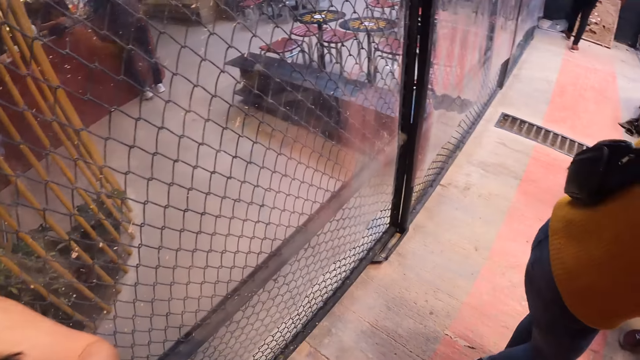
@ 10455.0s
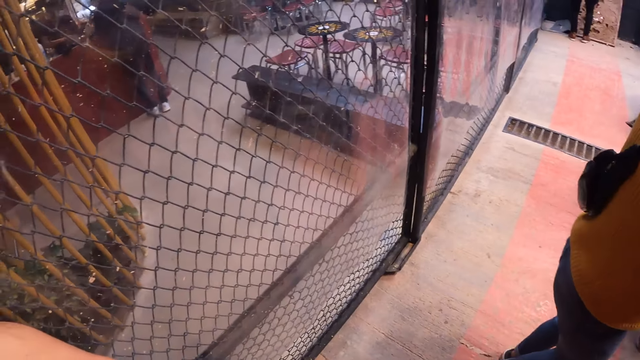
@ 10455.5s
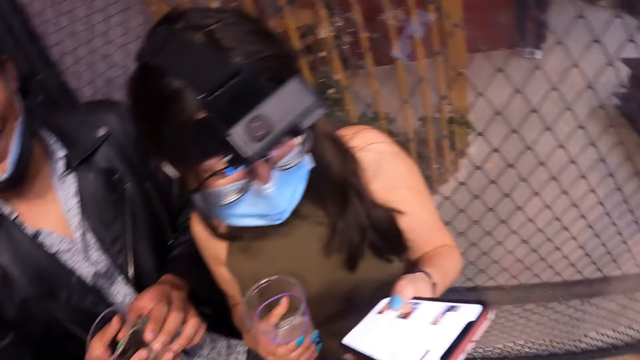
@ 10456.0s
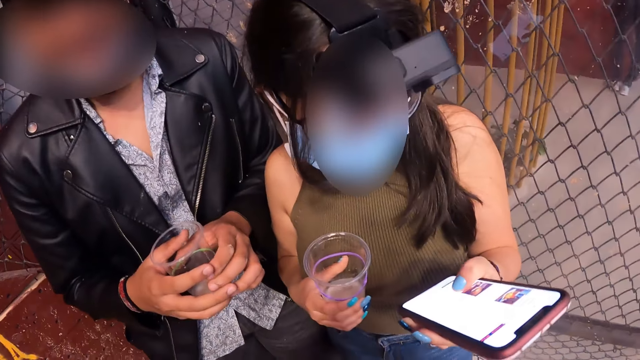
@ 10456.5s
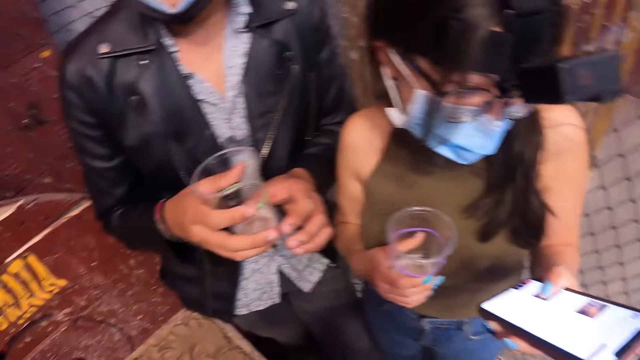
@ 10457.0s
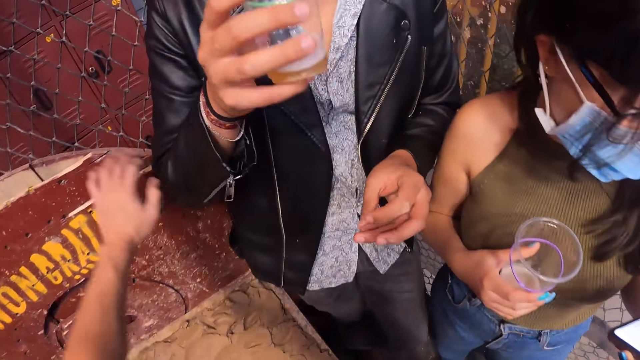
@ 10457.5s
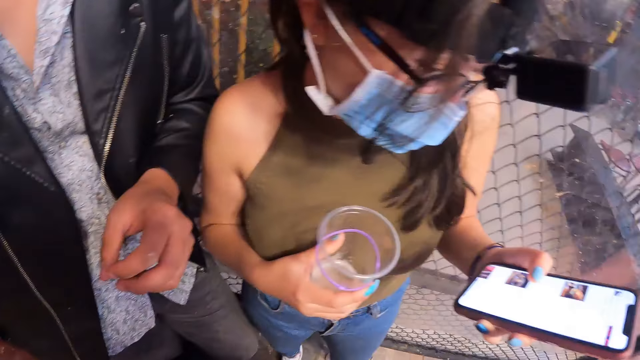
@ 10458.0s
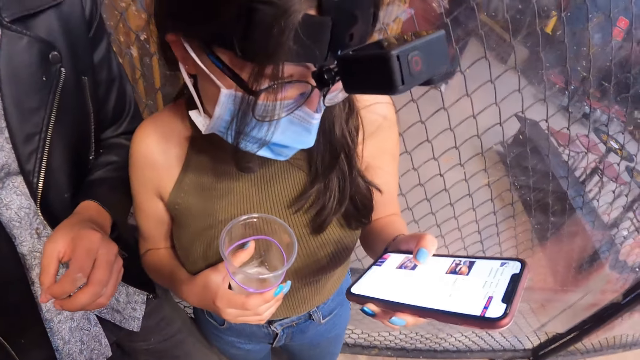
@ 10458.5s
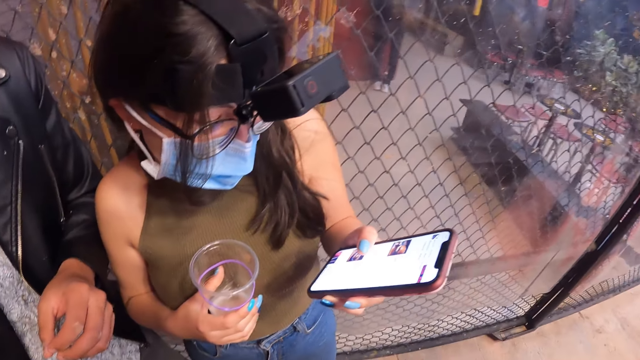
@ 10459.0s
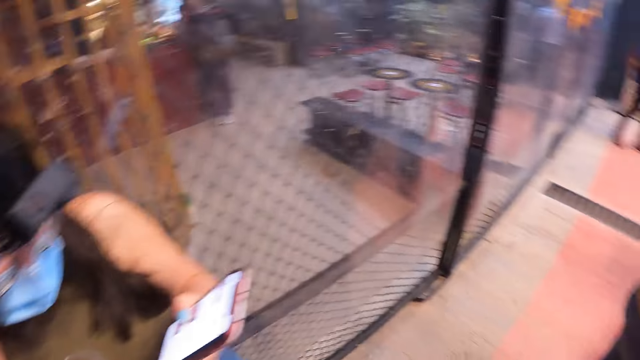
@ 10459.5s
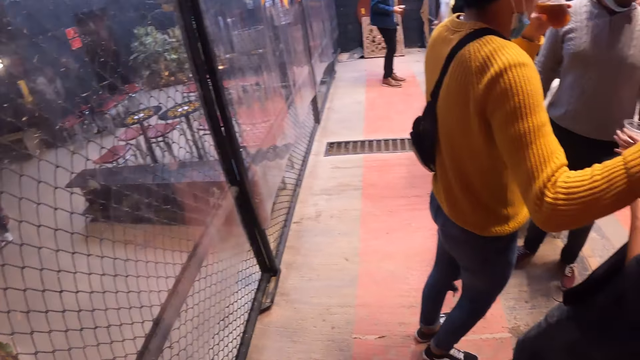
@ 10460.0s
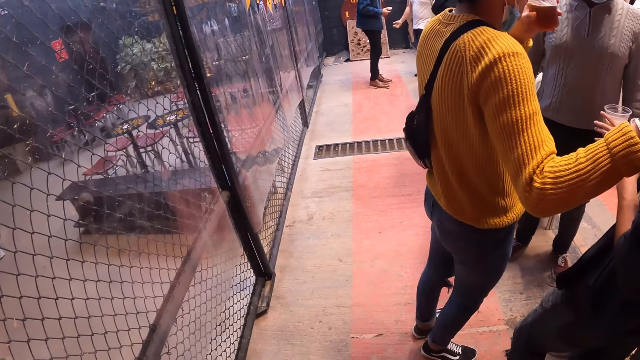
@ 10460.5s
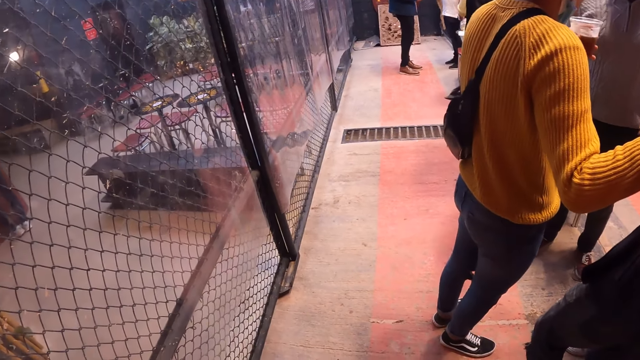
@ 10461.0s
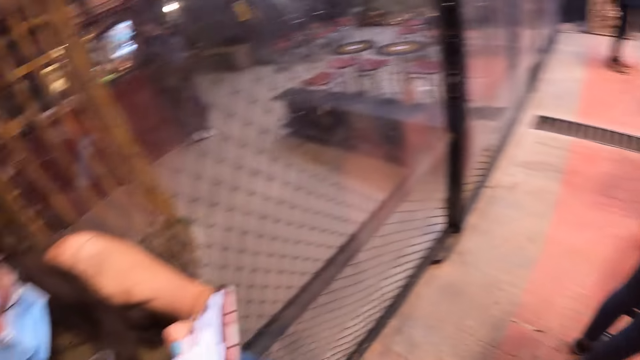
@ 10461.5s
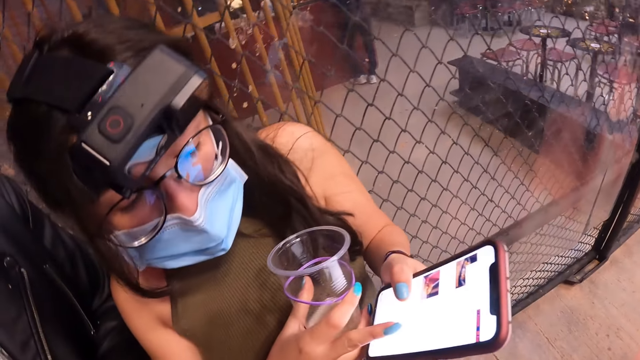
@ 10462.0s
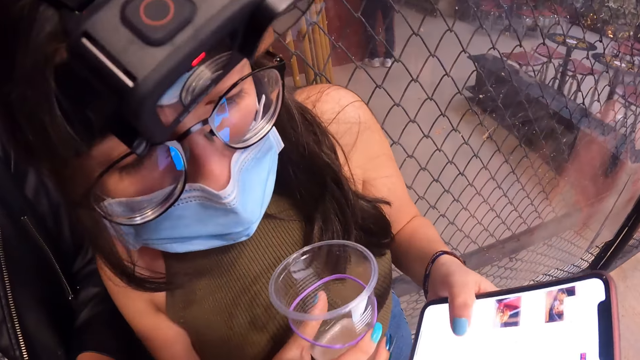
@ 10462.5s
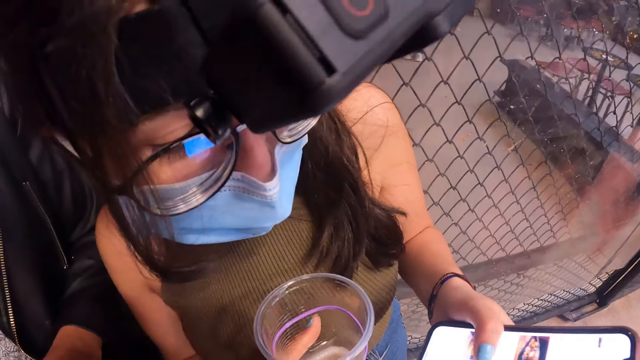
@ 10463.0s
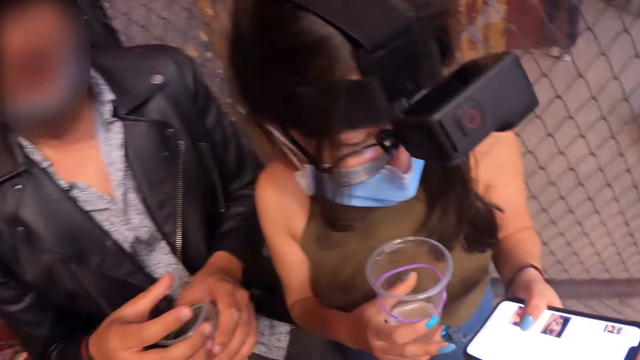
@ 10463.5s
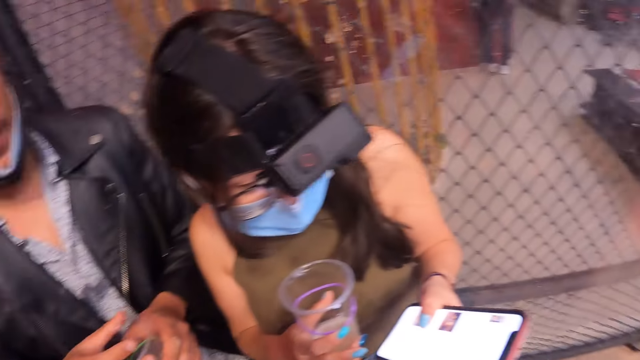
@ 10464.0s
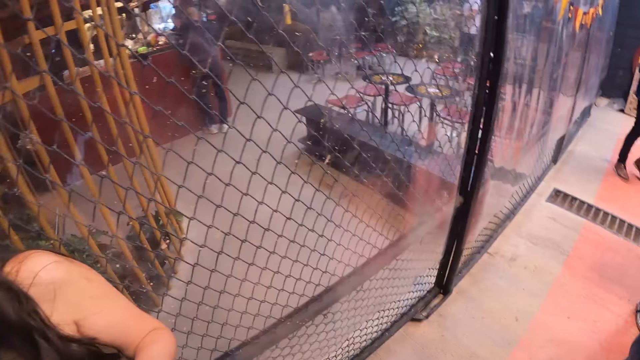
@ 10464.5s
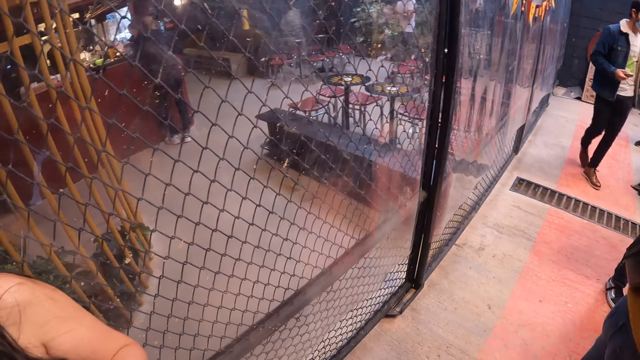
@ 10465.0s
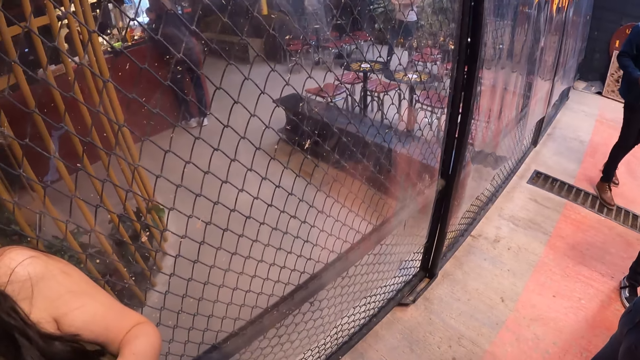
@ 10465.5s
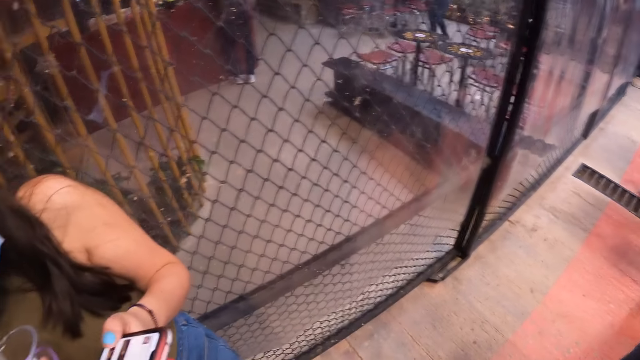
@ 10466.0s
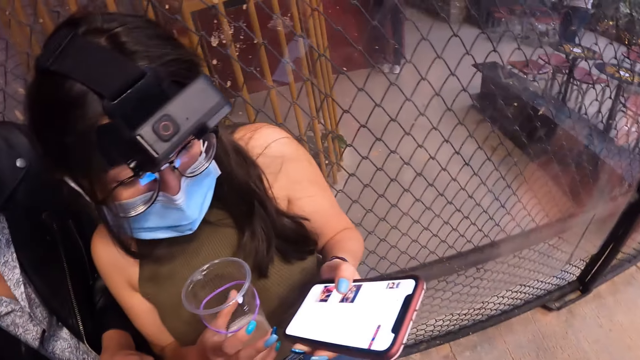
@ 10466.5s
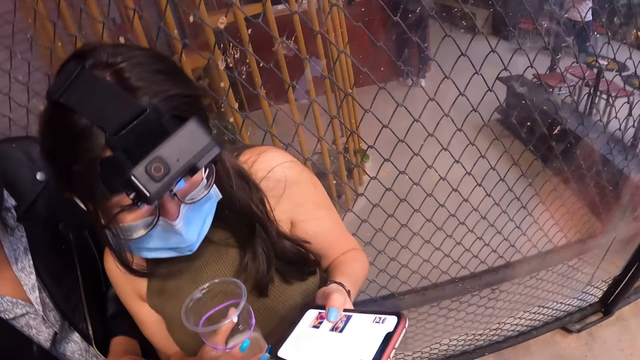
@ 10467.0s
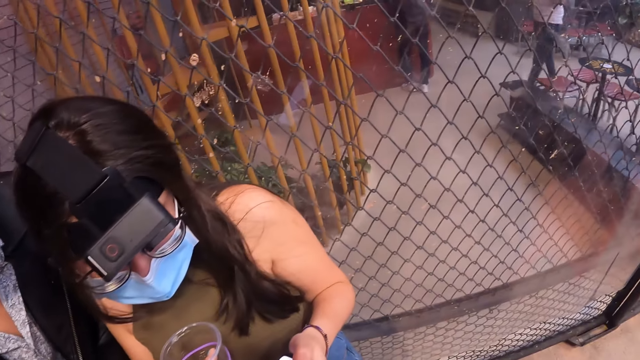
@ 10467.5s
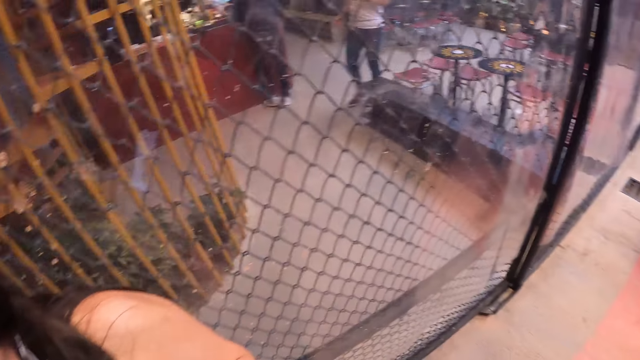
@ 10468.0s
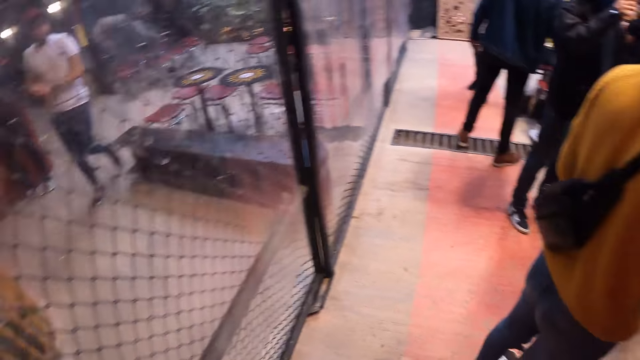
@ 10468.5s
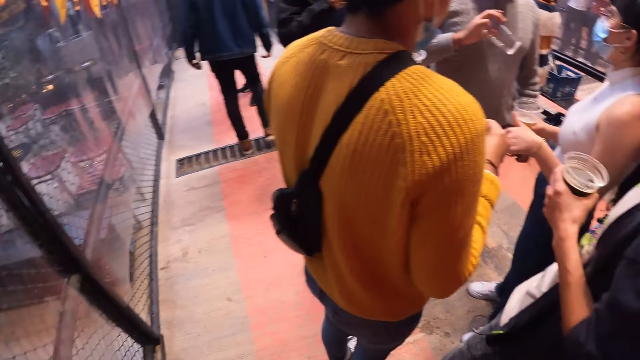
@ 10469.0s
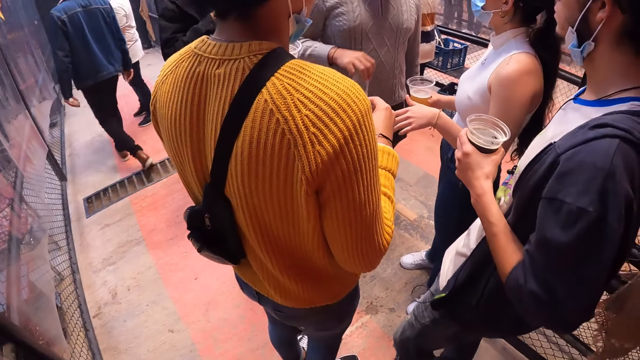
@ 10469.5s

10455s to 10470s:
The camera wearer looks around the pub. The man drinks from the cup of beer in his right hand. A lady stares at the phone. The camera wearer looks around the pub. The lady shows the phone to the camera wearer. The camera wearer looks around the pub.

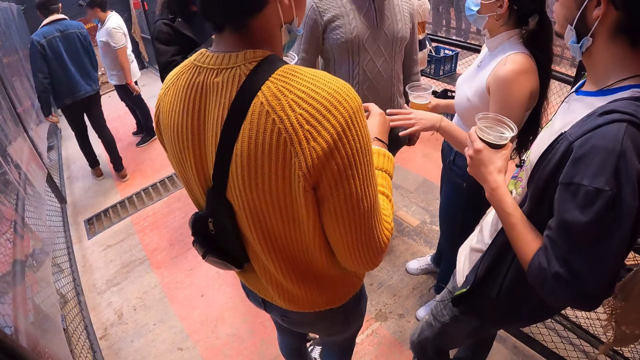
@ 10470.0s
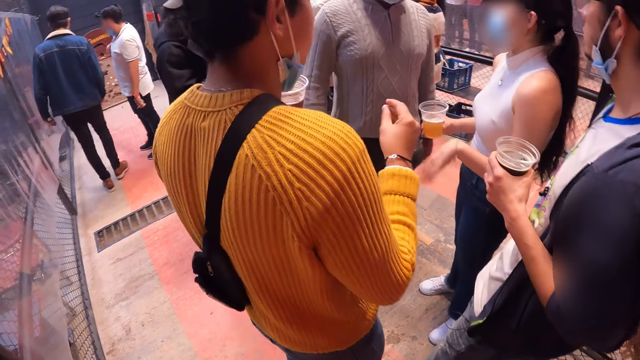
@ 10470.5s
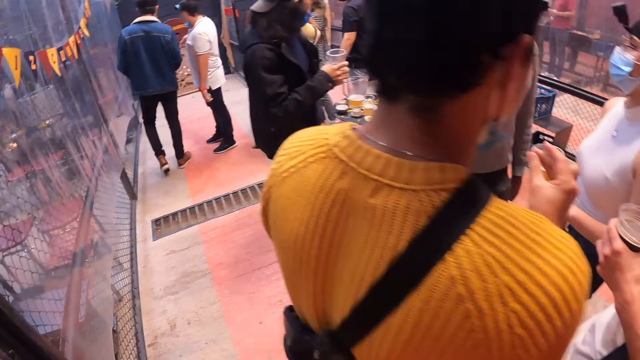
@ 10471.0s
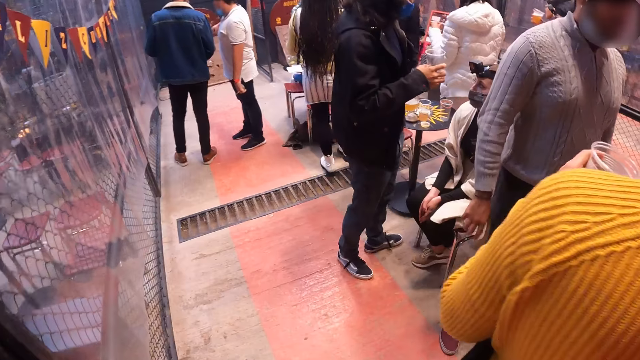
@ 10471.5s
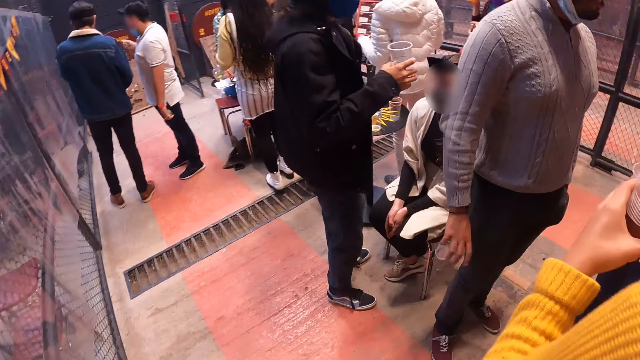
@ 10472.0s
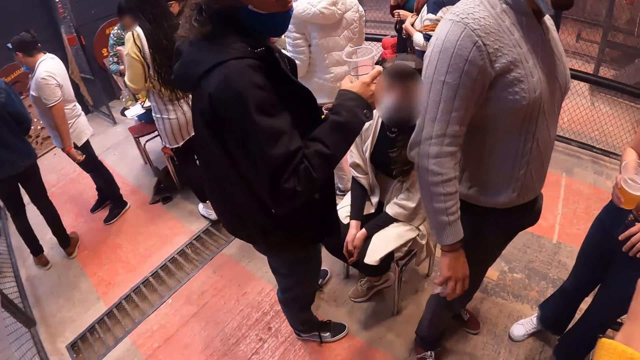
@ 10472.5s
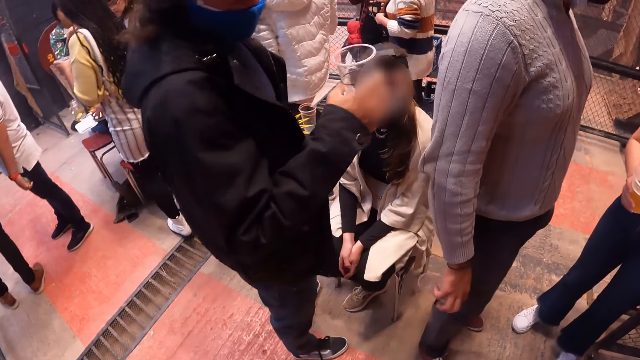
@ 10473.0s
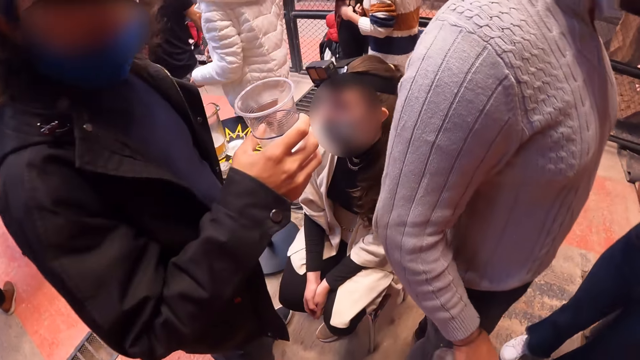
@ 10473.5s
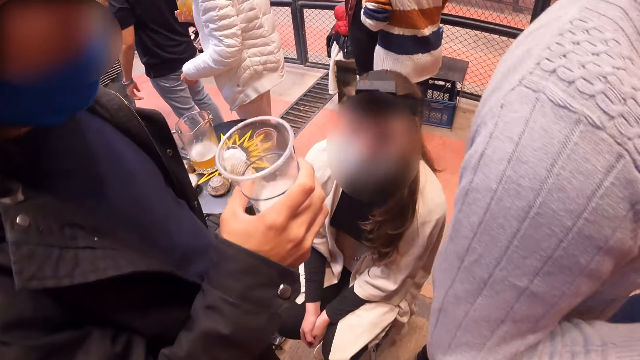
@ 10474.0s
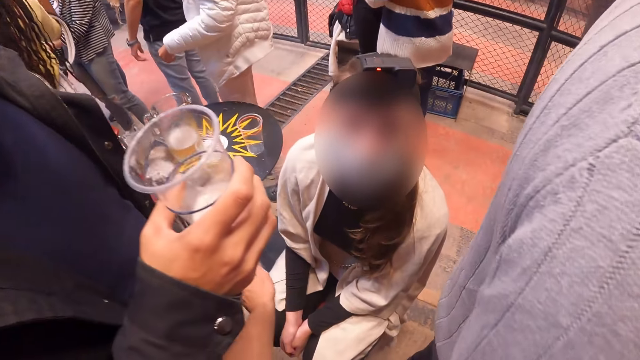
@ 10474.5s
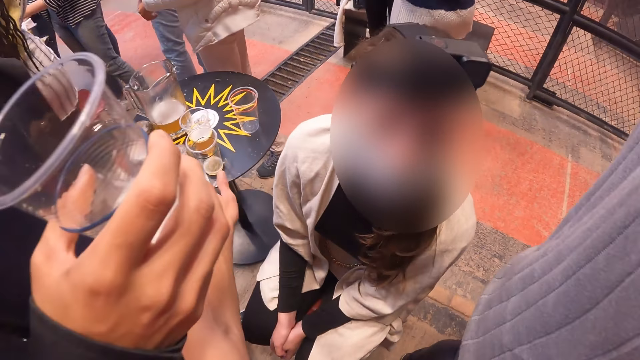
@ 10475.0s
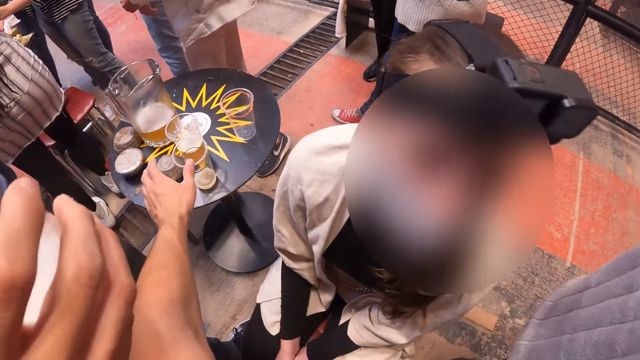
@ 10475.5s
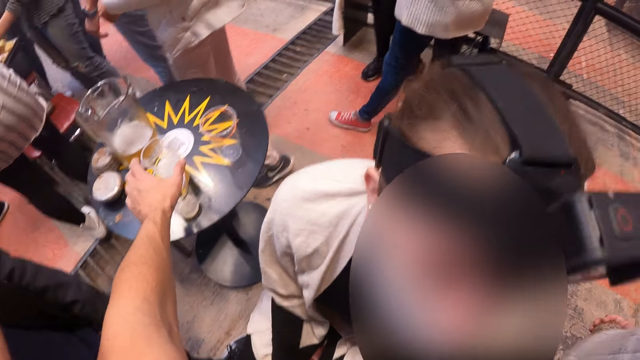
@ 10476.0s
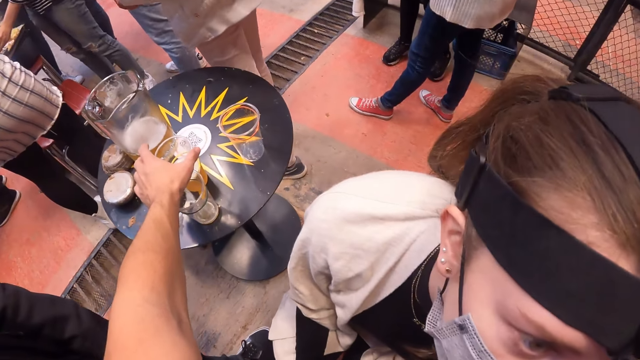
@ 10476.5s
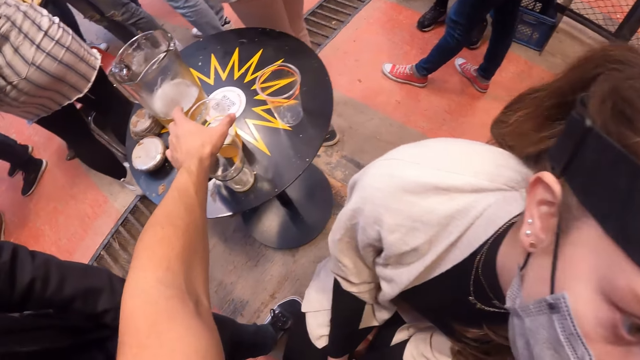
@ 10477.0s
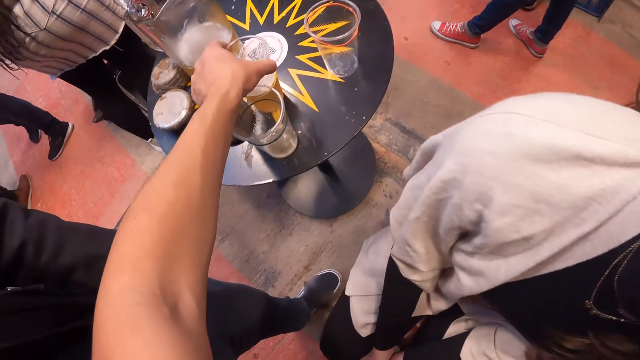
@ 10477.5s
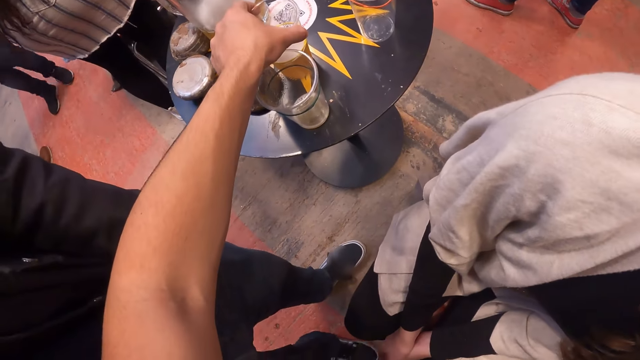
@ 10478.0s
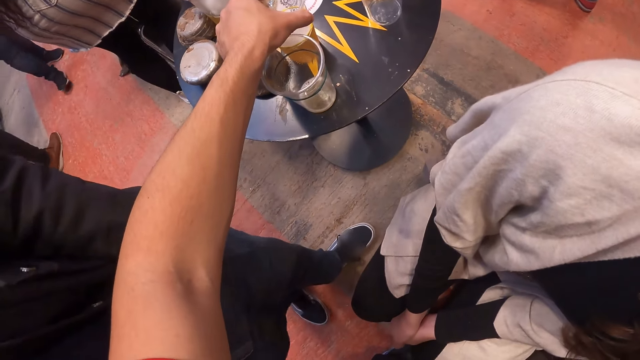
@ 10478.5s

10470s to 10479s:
The camera wearer interacts with a man. He walks to the table. He interacts with a woman. He picks up a cup of beer from the table with his left hand.
